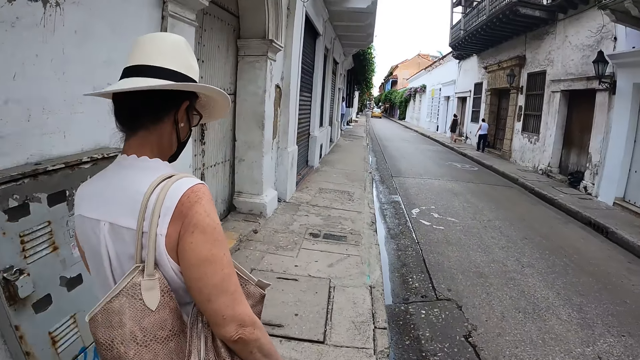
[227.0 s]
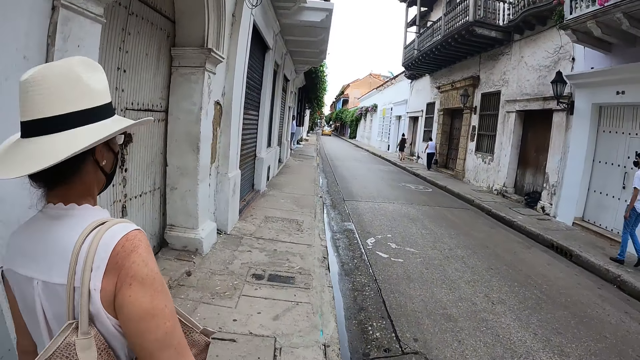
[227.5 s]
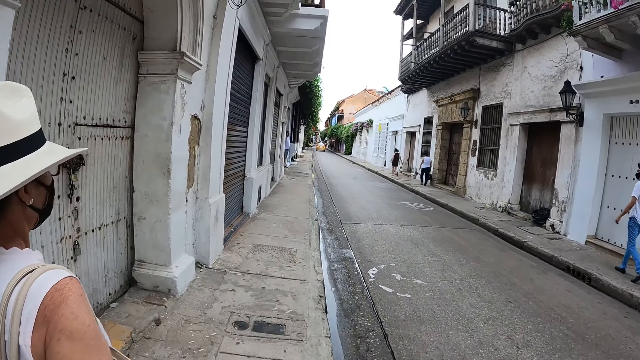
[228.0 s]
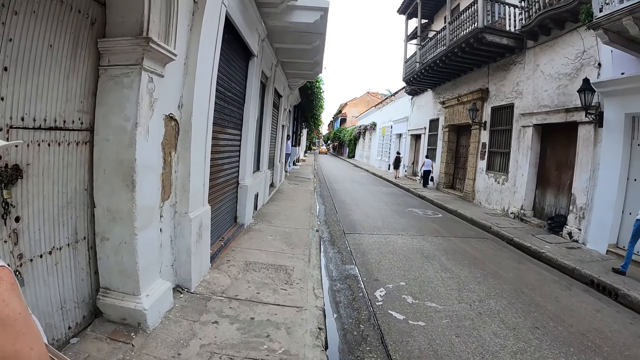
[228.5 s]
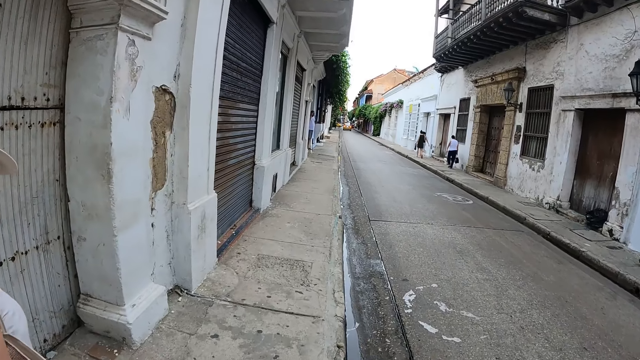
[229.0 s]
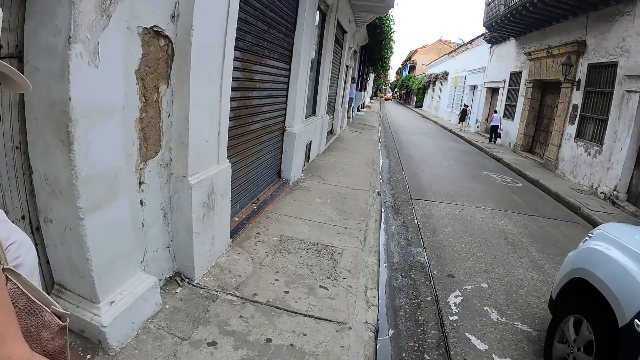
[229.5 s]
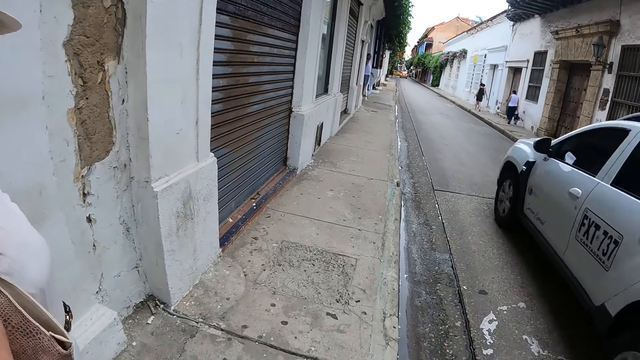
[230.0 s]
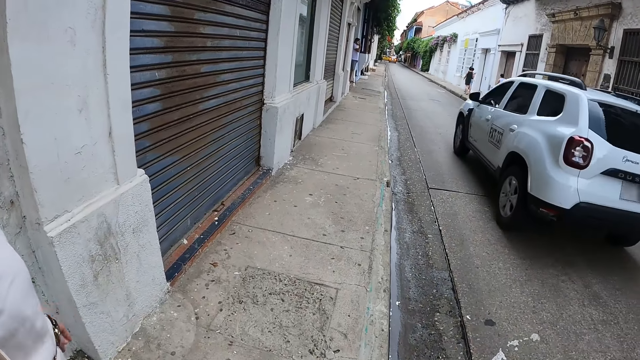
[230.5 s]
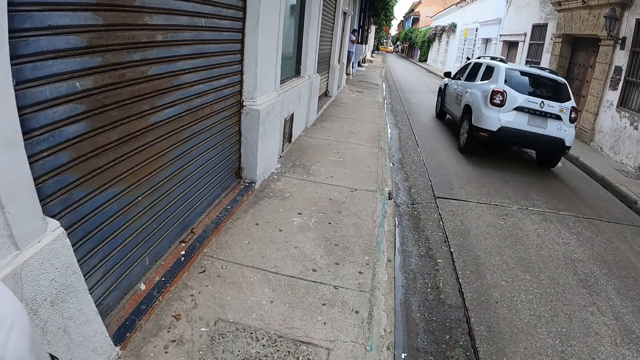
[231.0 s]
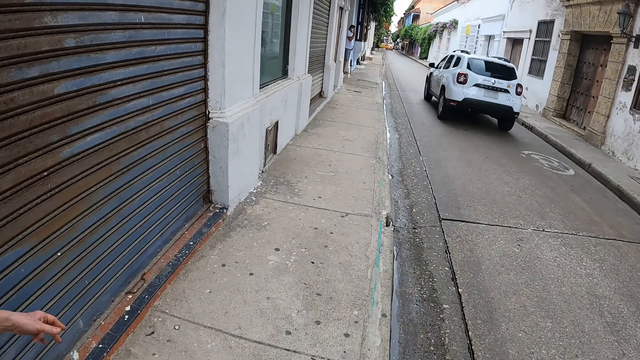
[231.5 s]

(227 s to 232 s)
The camera wearer looks around.

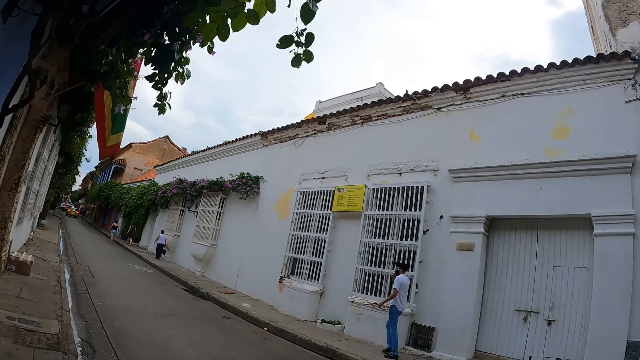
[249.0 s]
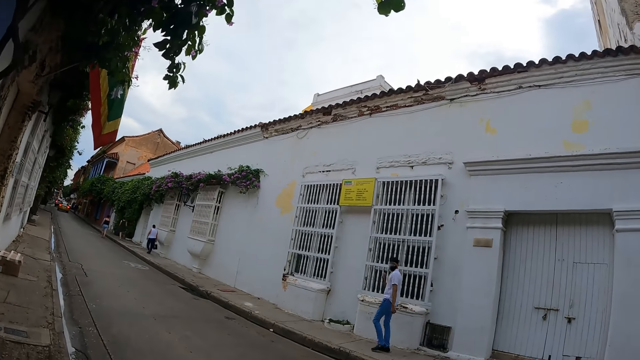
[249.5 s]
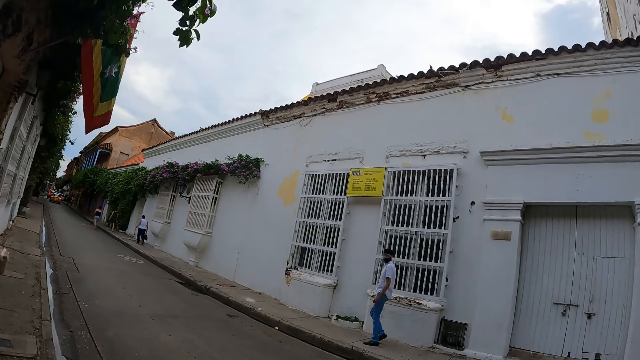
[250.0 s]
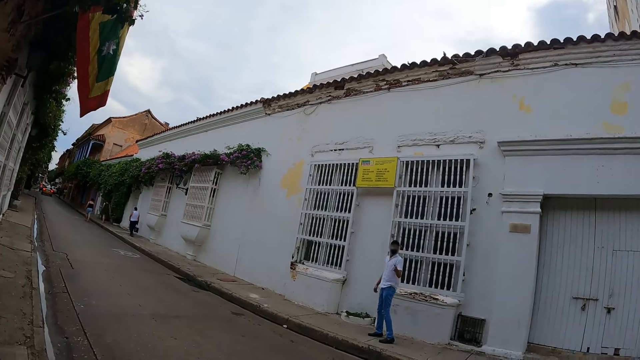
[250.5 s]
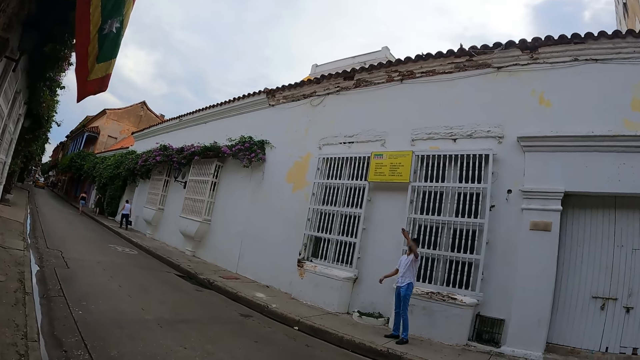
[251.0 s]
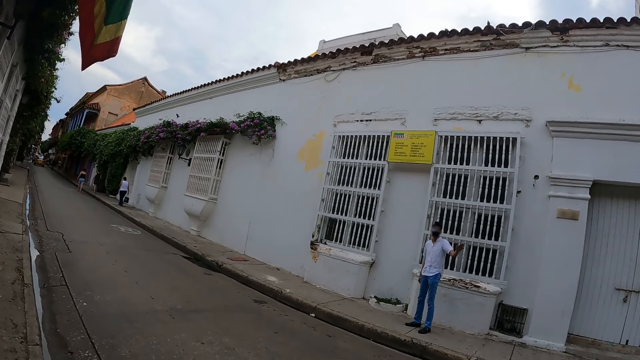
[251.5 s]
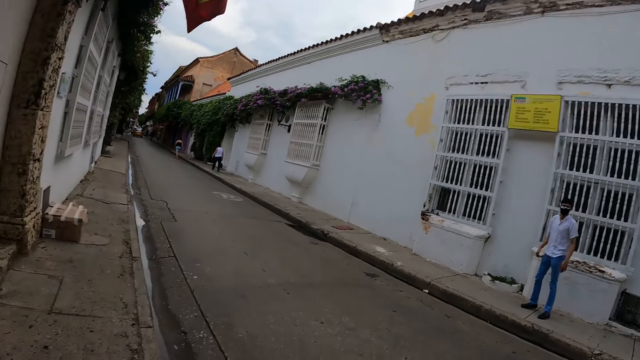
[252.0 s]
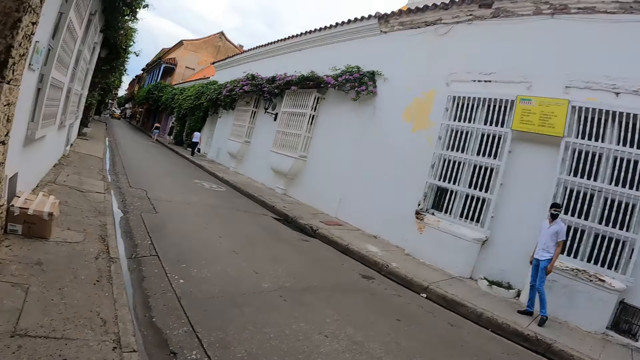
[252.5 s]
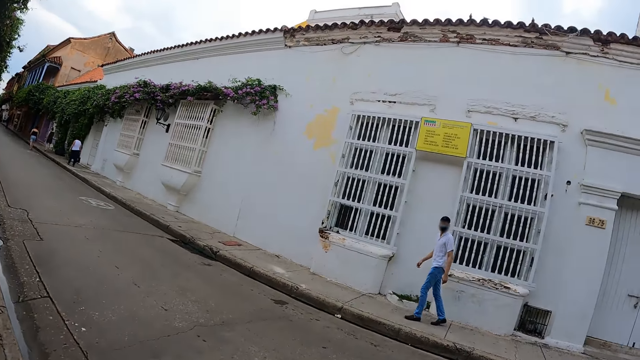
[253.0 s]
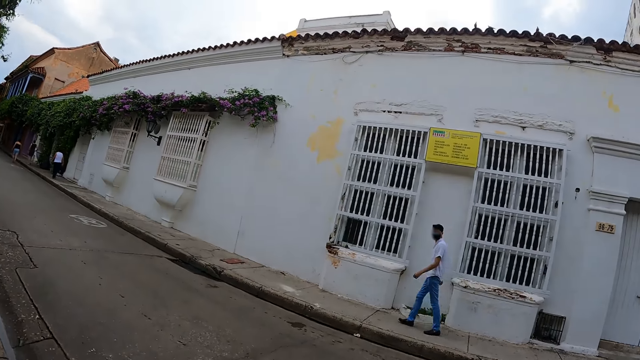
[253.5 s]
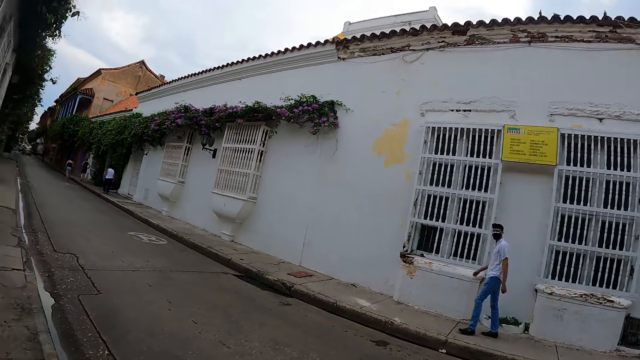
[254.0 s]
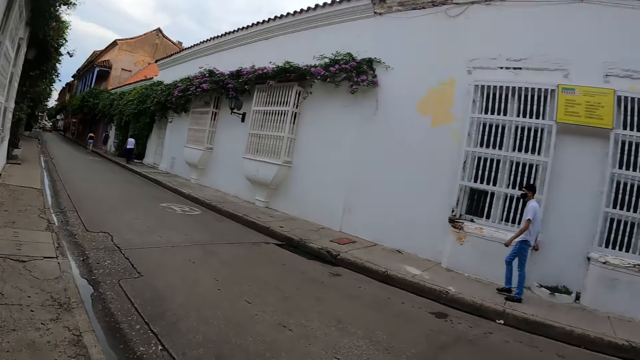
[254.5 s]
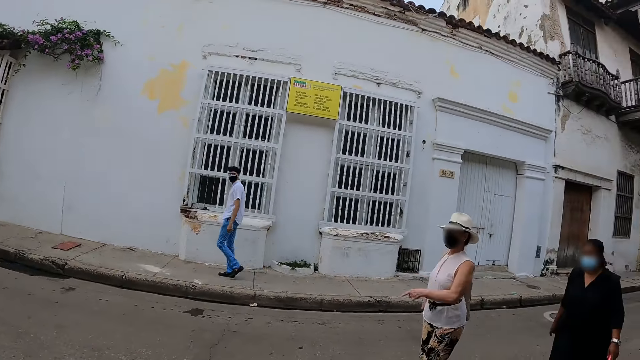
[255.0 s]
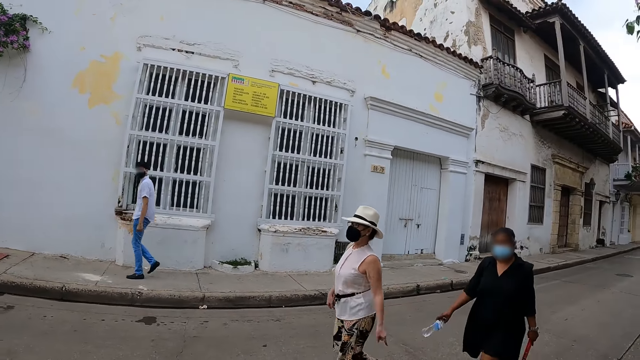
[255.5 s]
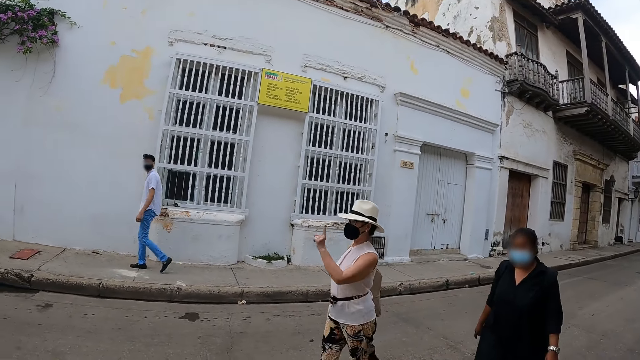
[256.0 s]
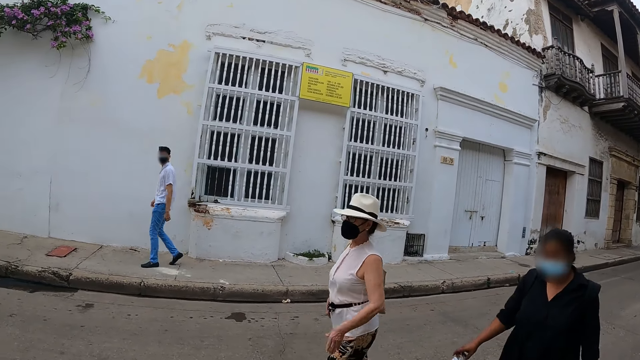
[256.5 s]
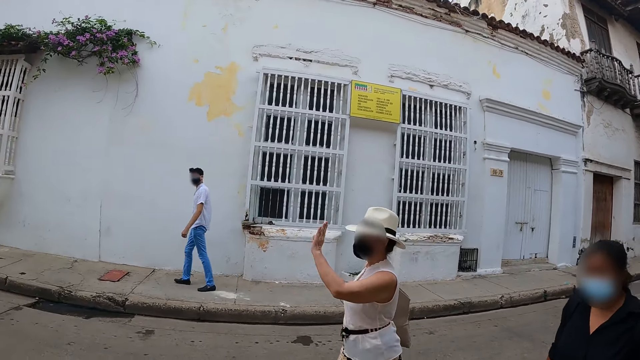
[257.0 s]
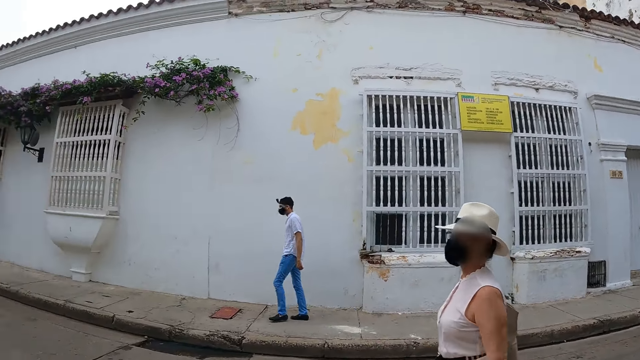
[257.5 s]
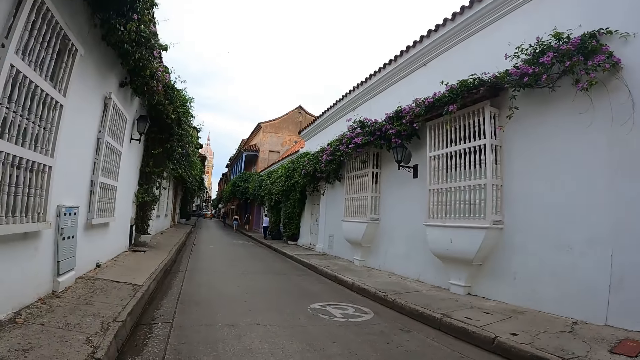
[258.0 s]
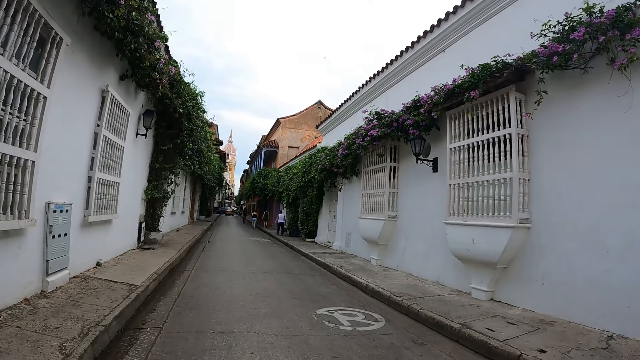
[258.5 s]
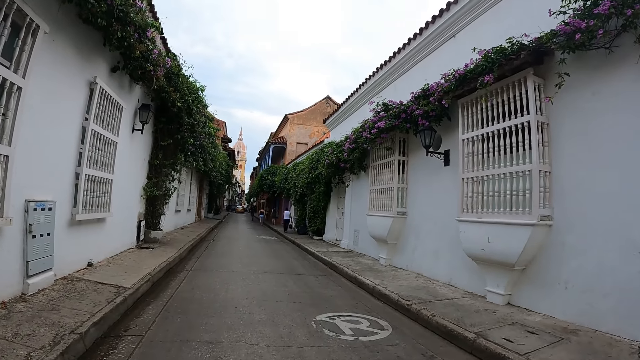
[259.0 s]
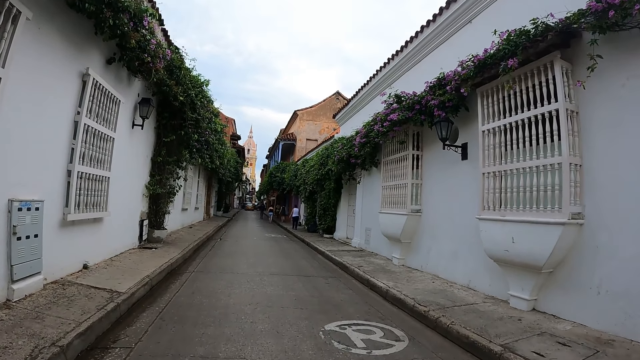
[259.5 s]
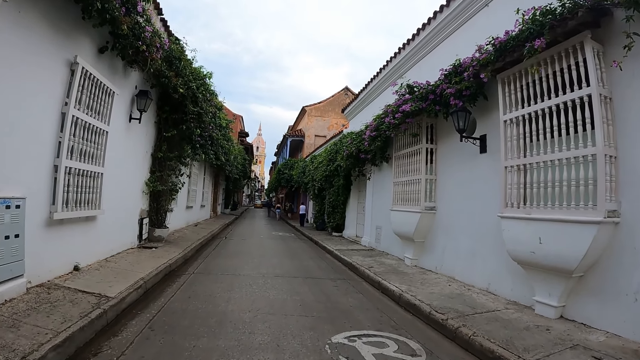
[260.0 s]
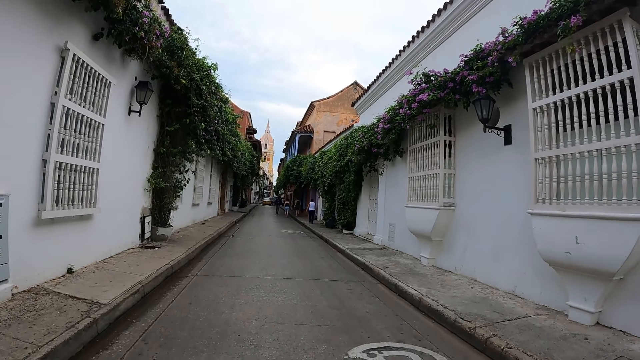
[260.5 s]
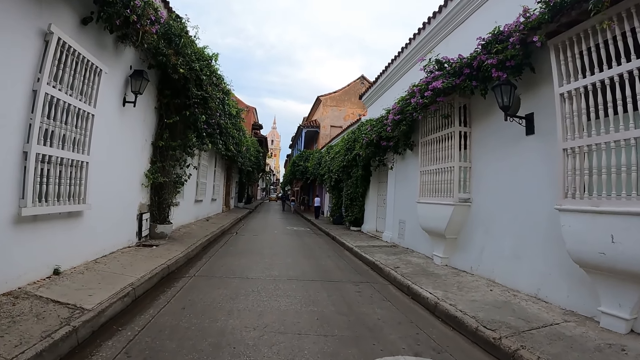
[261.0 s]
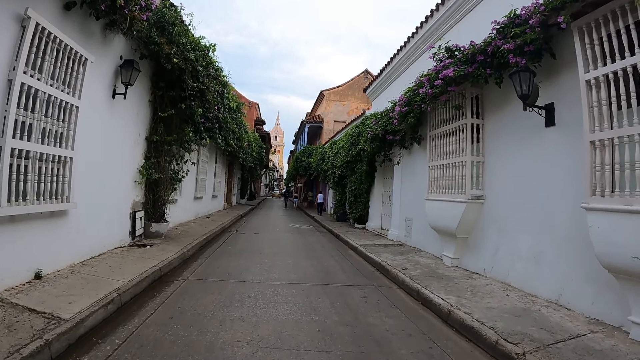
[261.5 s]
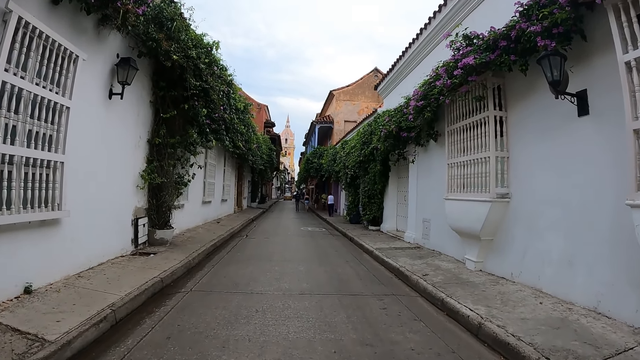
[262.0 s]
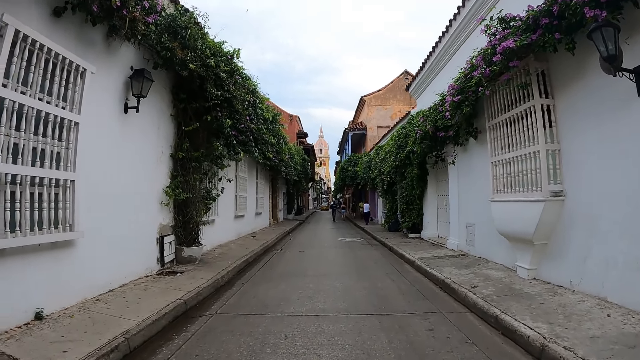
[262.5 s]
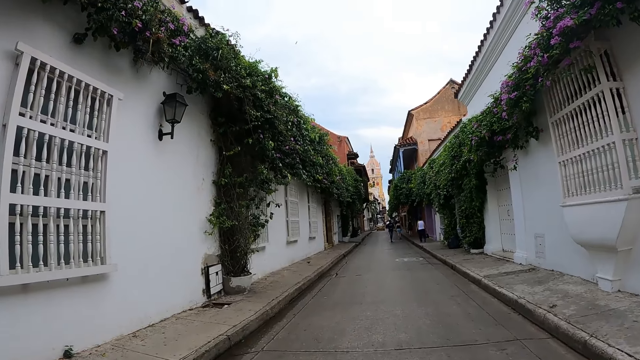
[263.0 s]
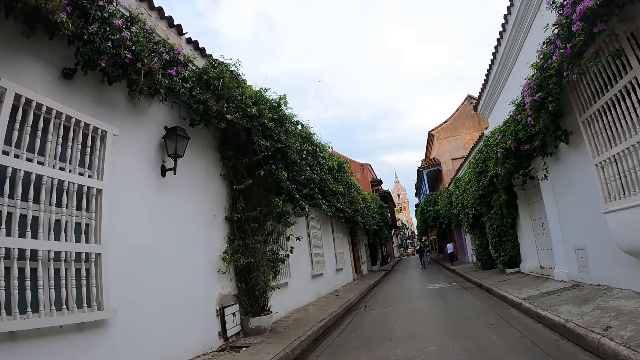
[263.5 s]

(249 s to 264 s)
A person raises a hand. A man sways a hand. The camera wearer turns around. The man walks around. A lady sways a hand. The camera wearer walks around.
